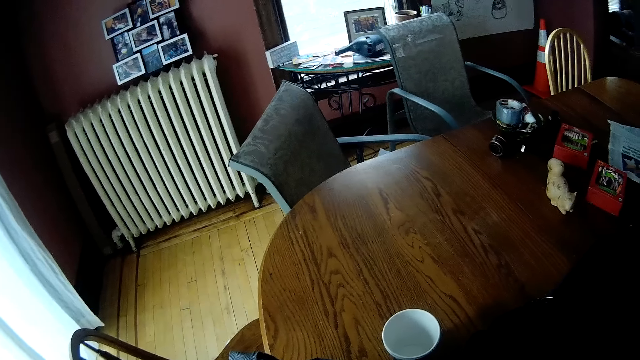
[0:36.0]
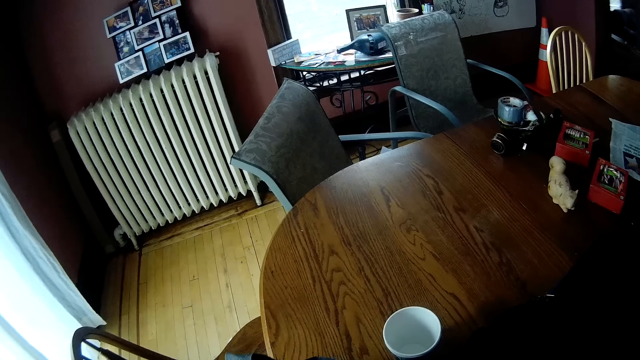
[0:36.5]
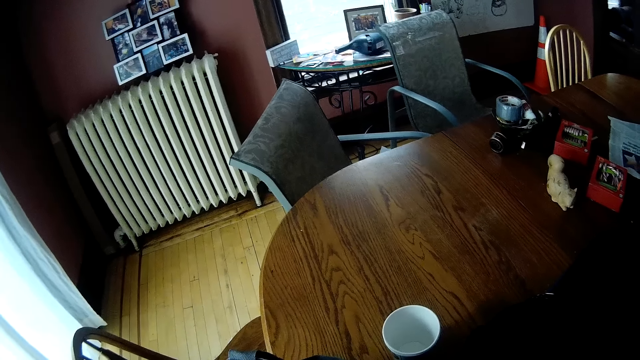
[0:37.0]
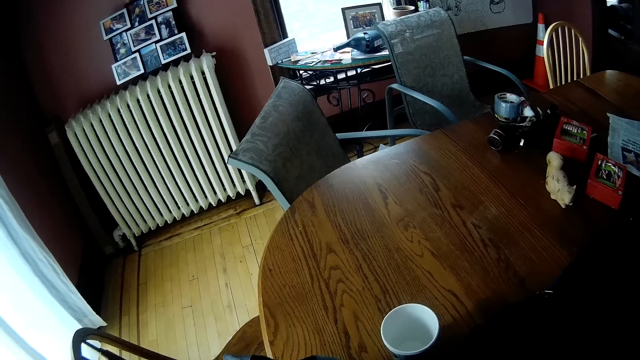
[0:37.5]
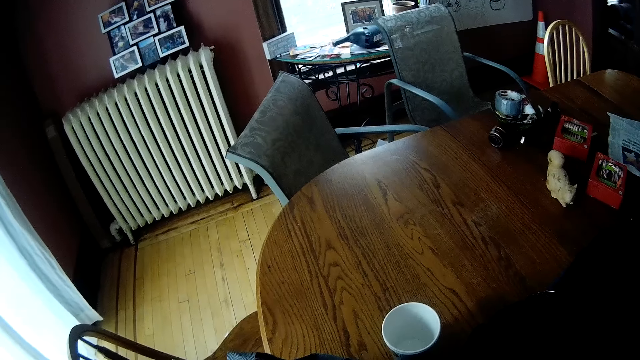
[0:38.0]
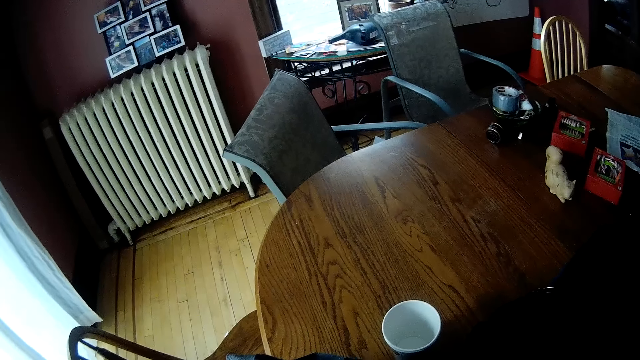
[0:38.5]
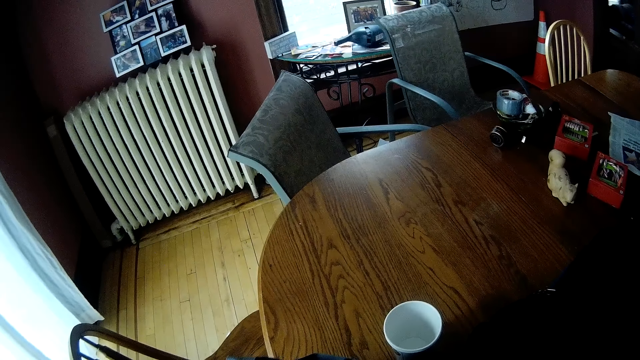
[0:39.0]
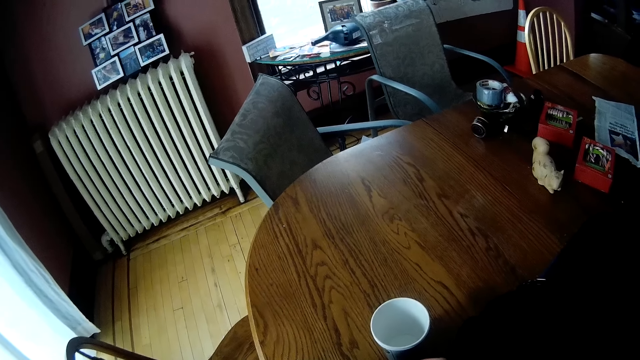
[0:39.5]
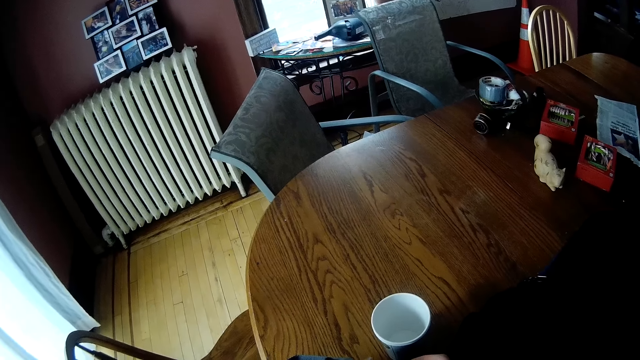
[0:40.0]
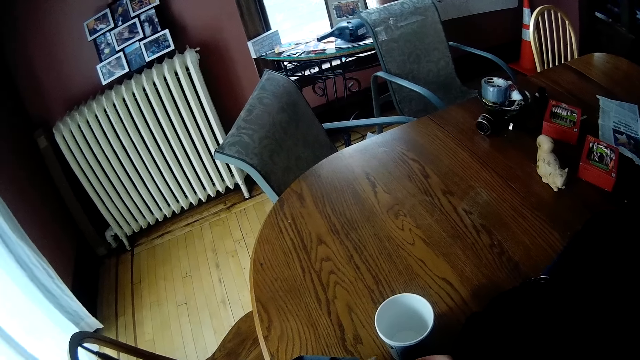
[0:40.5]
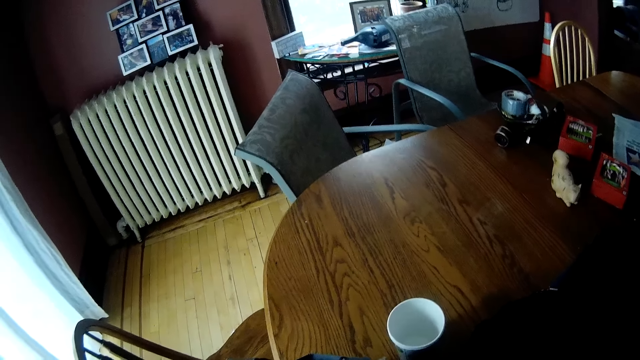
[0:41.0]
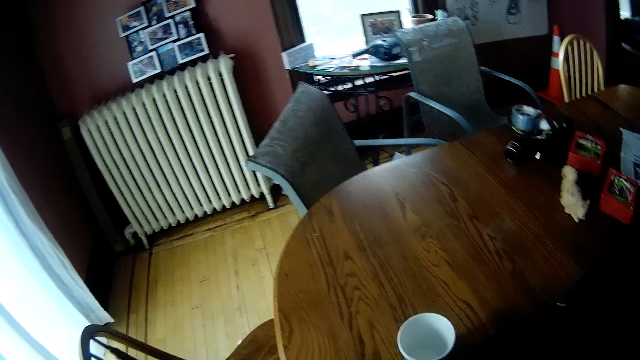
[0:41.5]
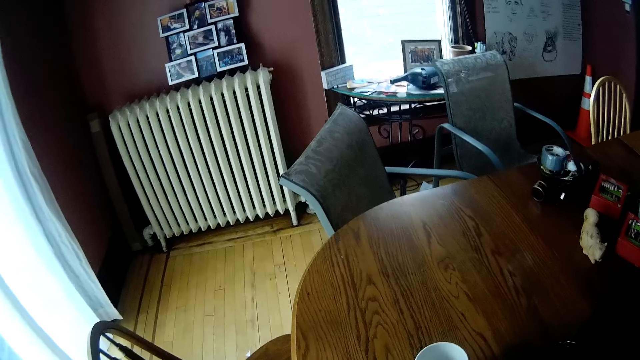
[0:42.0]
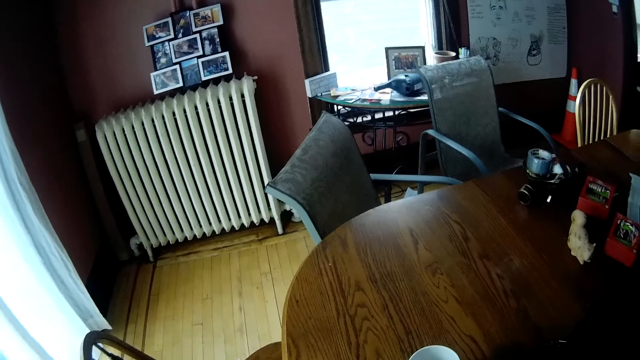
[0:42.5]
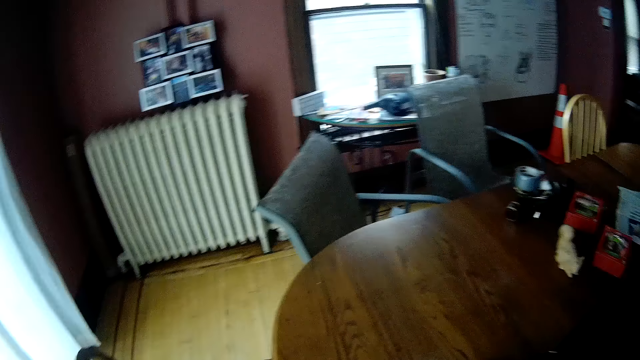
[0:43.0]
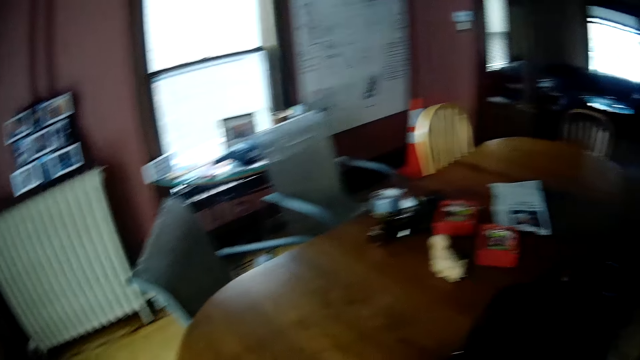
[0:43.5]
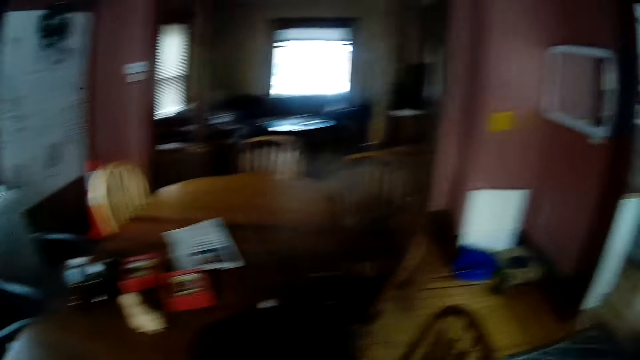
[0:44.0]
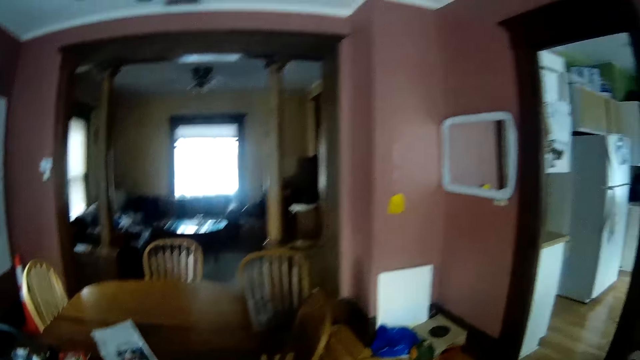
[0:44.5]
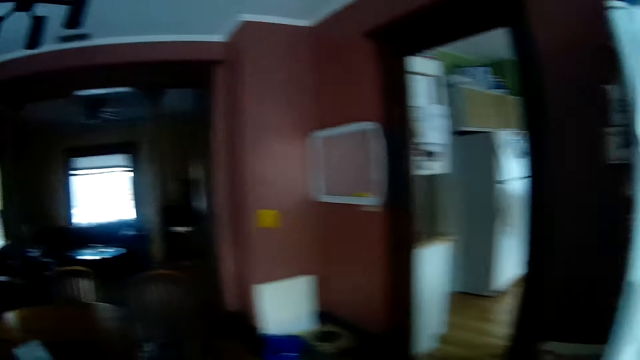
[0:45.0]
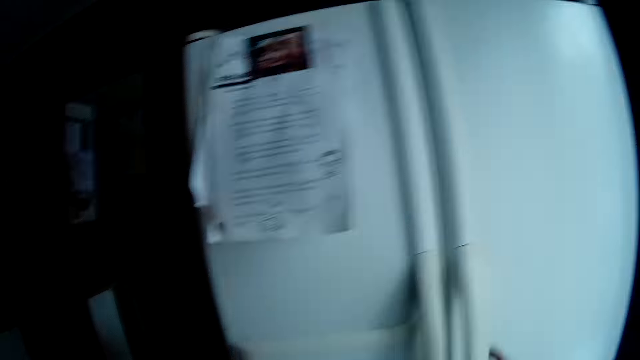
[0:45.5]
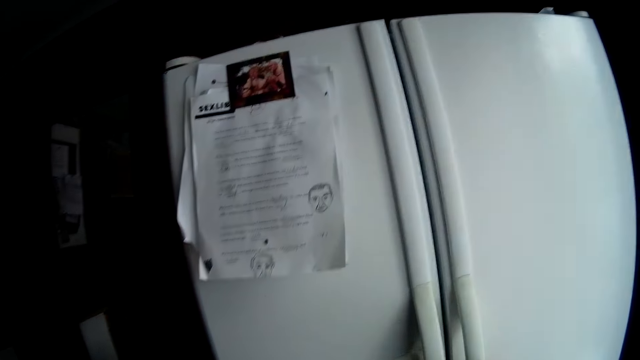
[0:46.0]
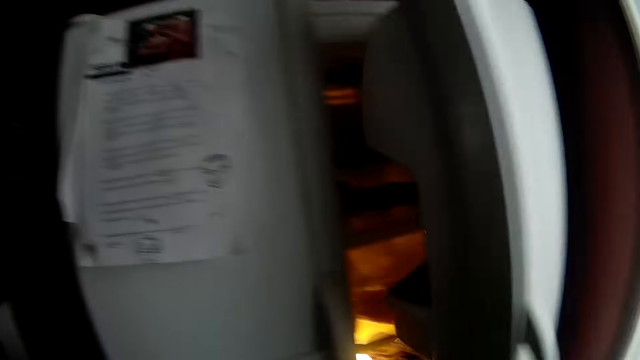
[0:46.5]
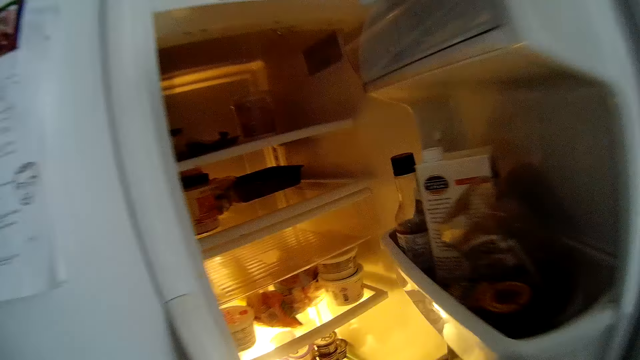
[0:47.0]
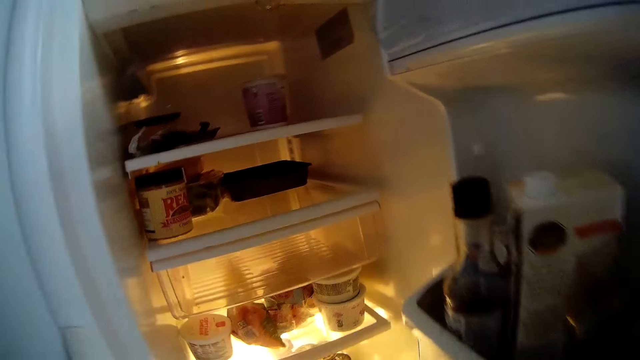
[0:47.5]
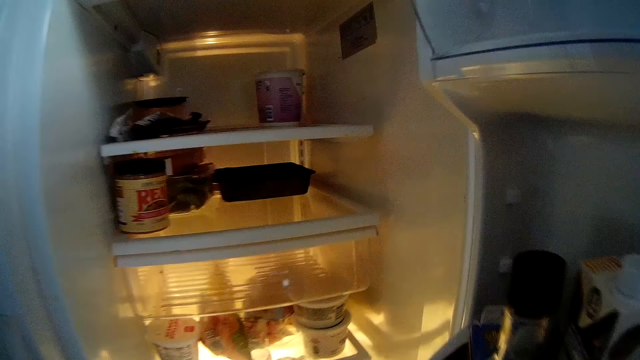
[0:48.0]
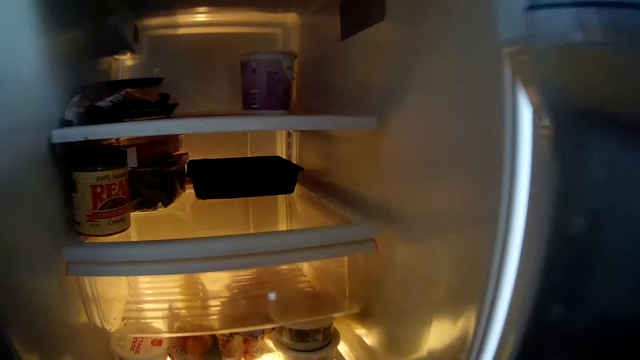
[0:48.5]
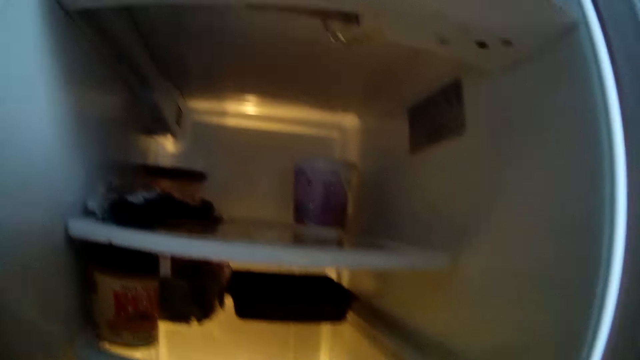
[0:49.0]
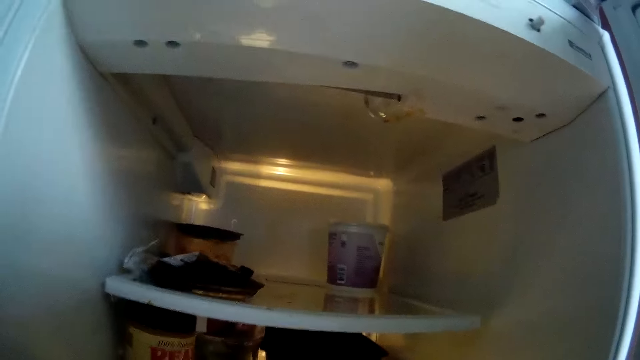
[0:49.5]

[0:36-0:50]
The camera wearer looks around. He touches a bag on the dining table with his left hand. He holds the bag on the dining table with his right hand. He opens a fridge with his right hand.

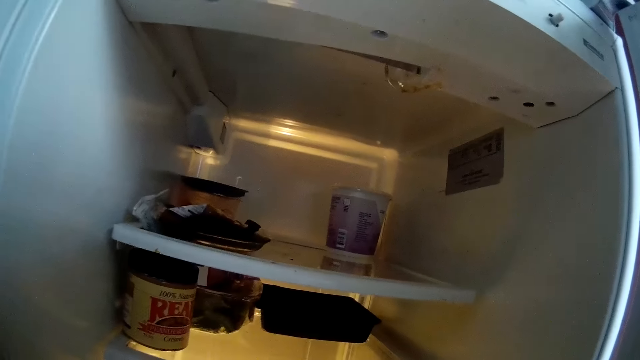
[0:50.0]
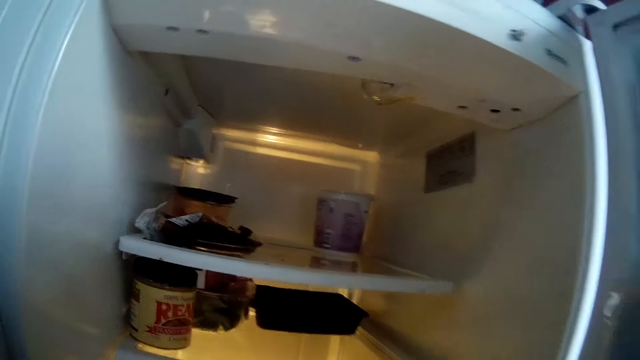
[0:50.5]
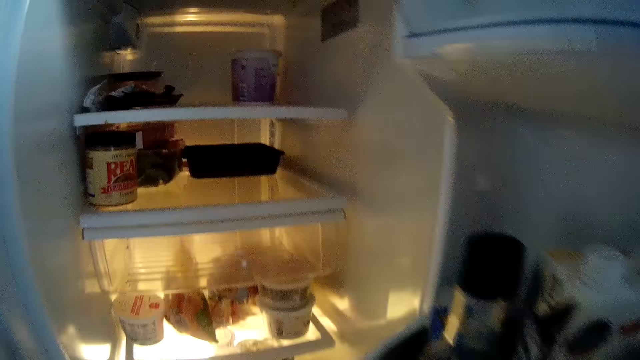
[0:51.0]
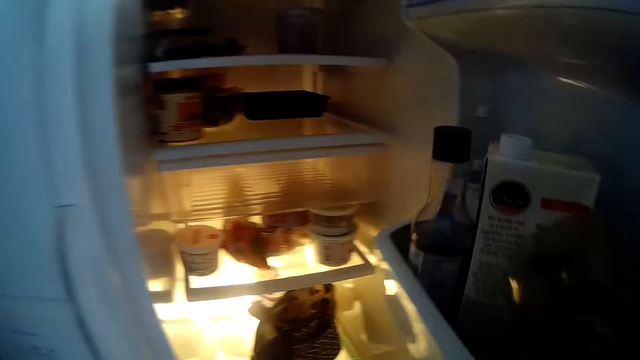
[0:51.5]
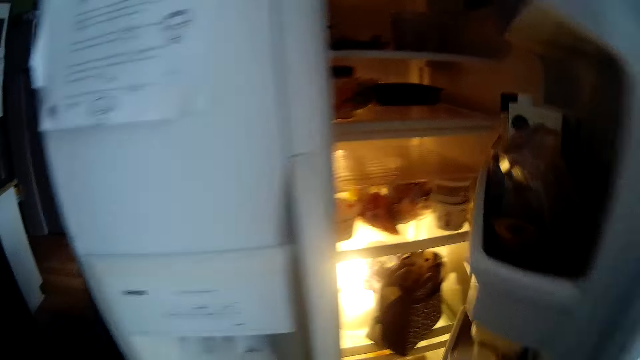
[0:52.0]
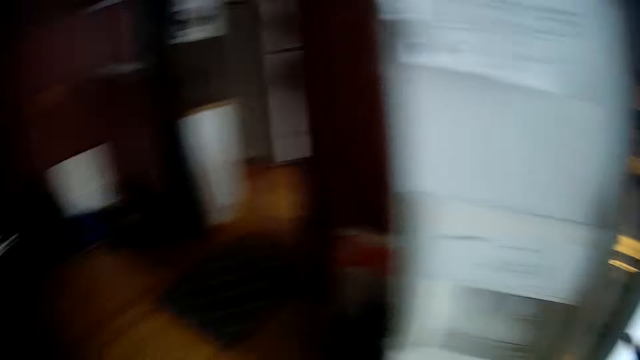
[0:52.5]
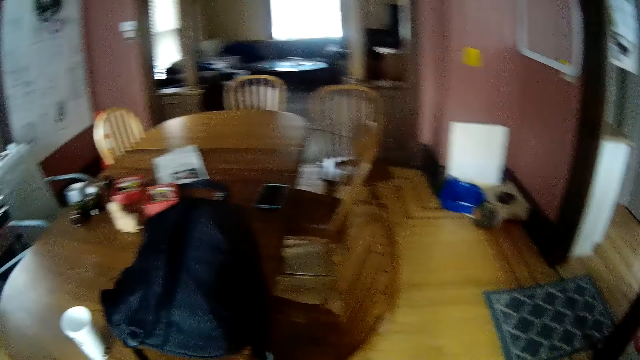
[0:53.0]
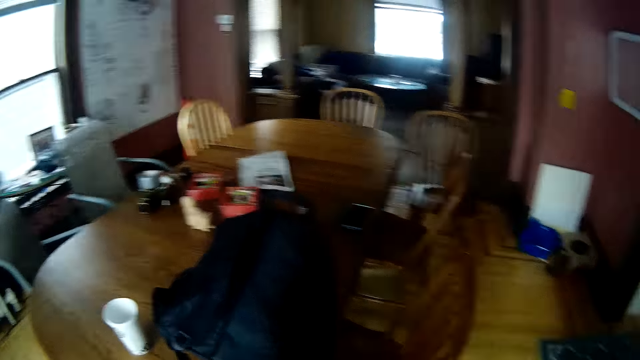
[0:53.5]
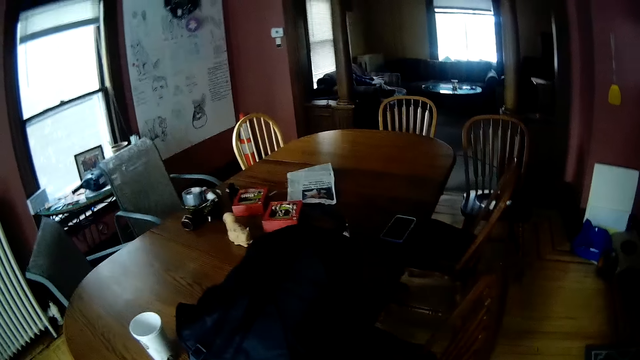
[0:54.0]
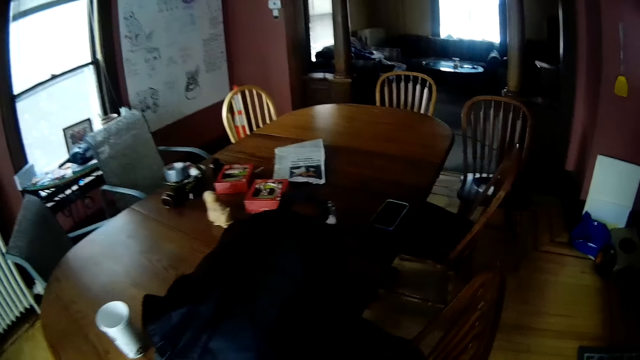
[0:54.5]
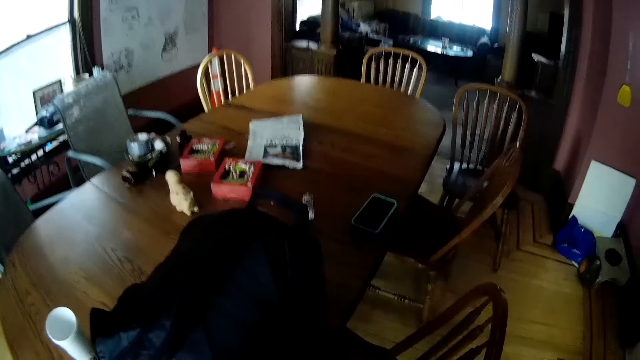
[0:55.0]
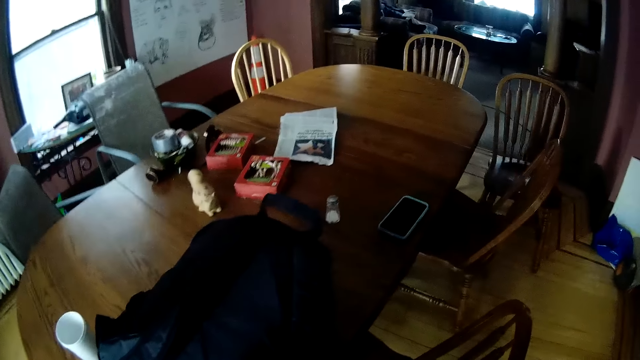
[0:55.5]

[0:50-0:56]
The camera wearer closes the fridge with his right hand. He looks around.
